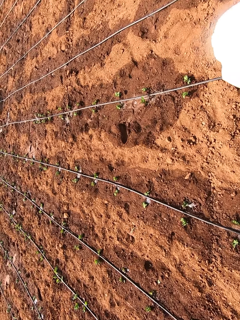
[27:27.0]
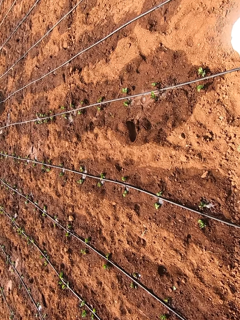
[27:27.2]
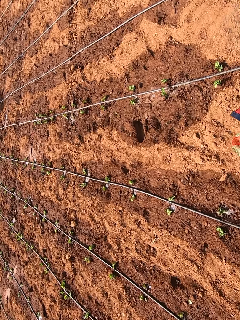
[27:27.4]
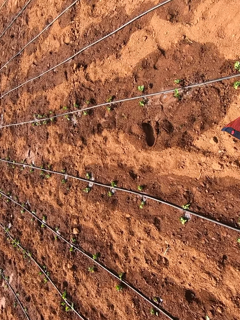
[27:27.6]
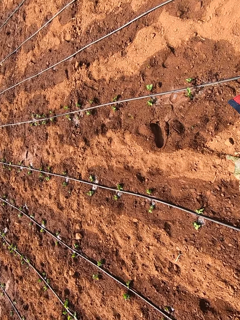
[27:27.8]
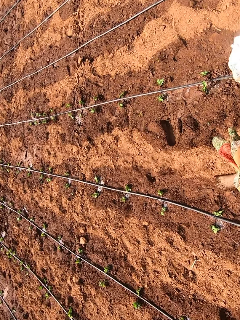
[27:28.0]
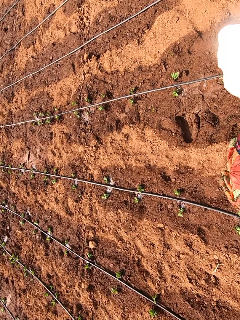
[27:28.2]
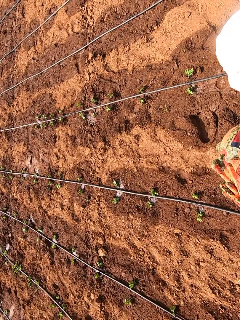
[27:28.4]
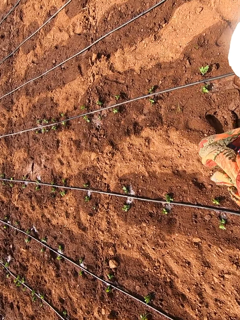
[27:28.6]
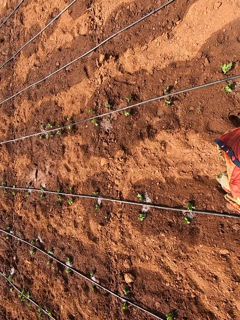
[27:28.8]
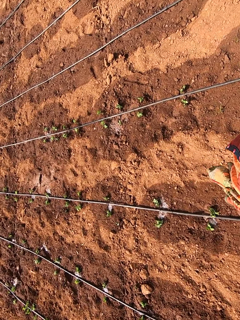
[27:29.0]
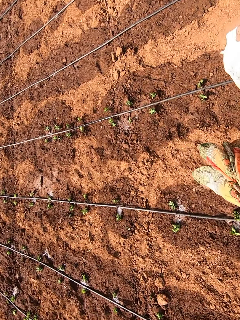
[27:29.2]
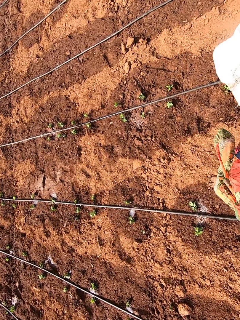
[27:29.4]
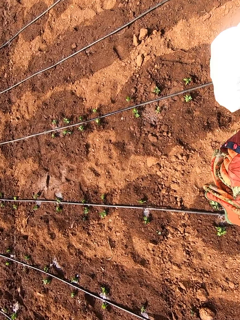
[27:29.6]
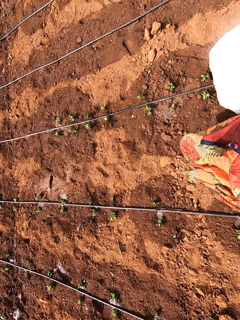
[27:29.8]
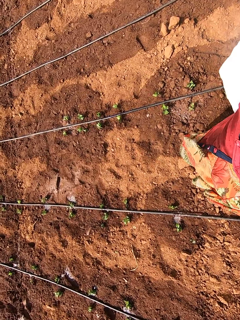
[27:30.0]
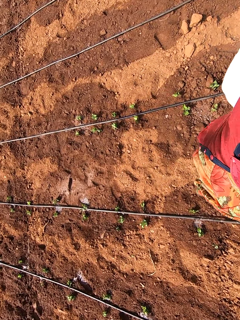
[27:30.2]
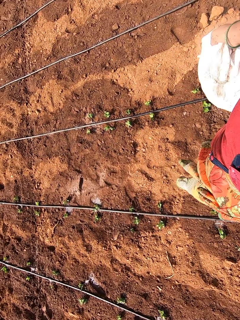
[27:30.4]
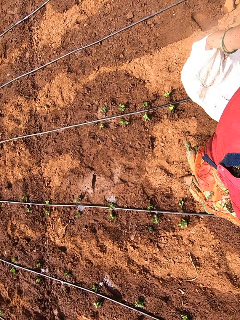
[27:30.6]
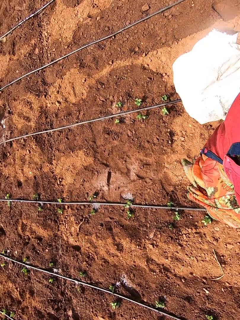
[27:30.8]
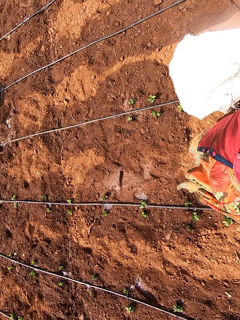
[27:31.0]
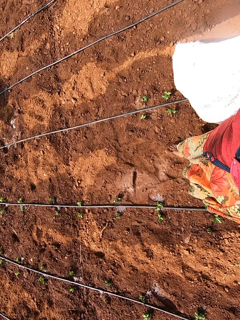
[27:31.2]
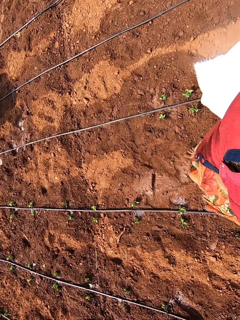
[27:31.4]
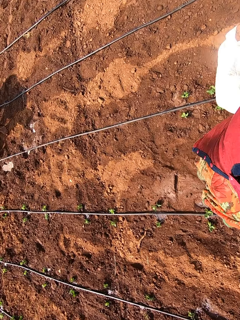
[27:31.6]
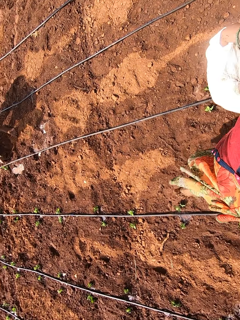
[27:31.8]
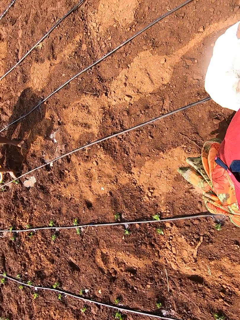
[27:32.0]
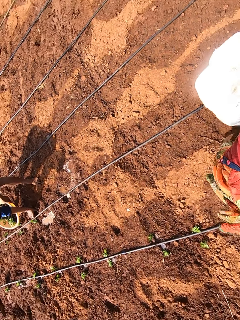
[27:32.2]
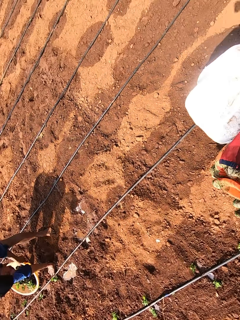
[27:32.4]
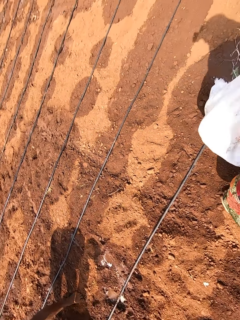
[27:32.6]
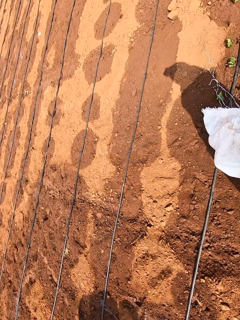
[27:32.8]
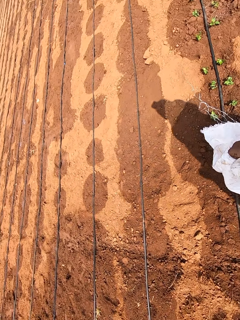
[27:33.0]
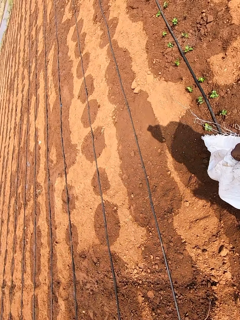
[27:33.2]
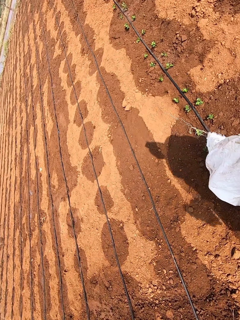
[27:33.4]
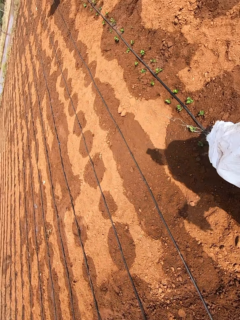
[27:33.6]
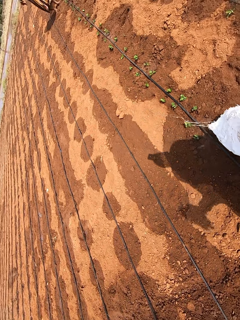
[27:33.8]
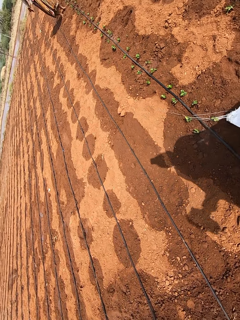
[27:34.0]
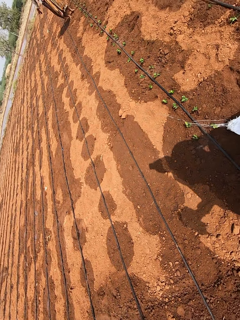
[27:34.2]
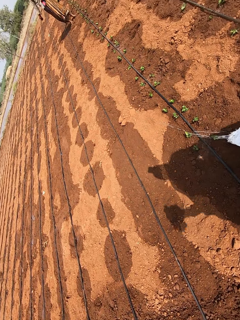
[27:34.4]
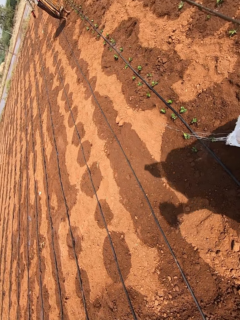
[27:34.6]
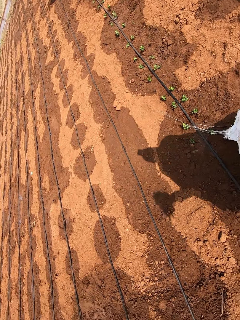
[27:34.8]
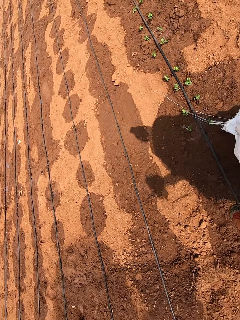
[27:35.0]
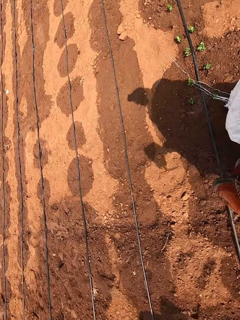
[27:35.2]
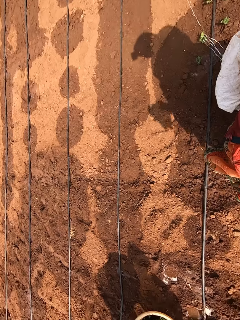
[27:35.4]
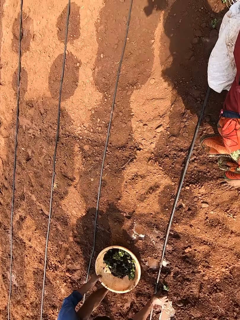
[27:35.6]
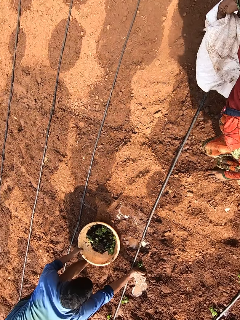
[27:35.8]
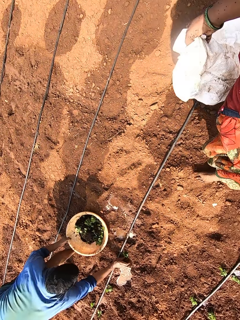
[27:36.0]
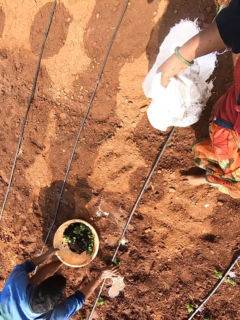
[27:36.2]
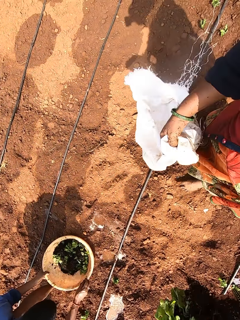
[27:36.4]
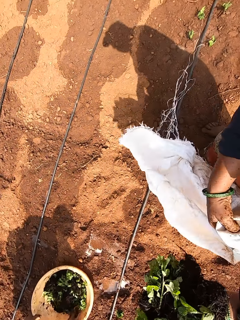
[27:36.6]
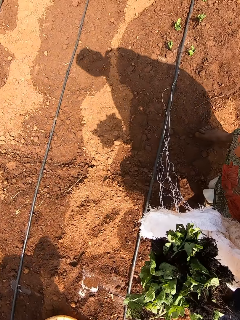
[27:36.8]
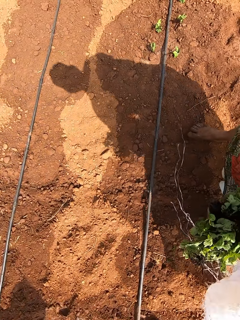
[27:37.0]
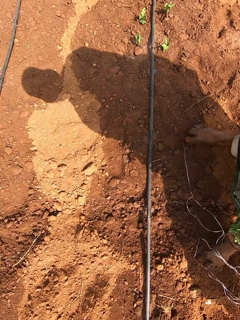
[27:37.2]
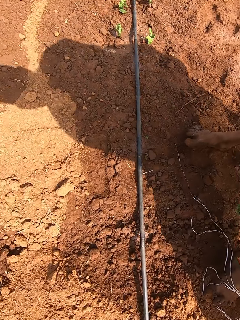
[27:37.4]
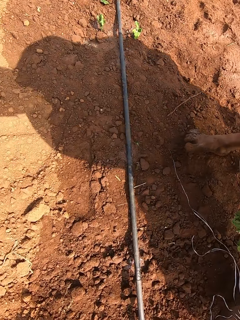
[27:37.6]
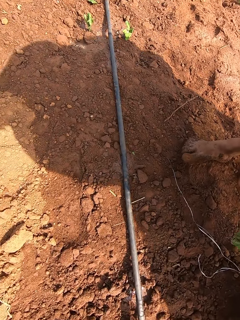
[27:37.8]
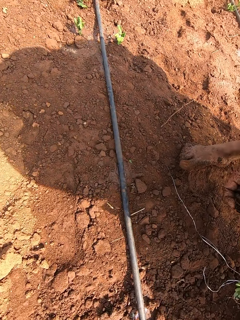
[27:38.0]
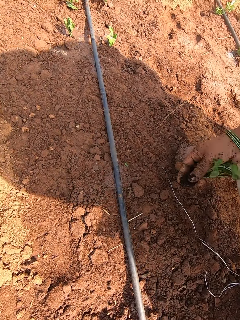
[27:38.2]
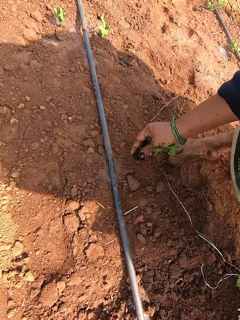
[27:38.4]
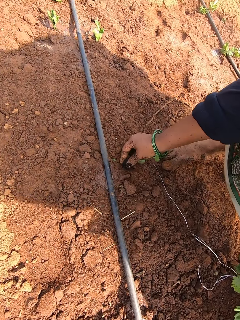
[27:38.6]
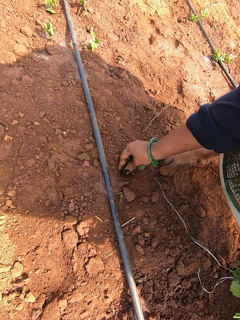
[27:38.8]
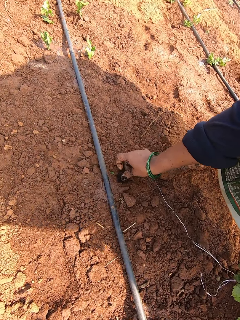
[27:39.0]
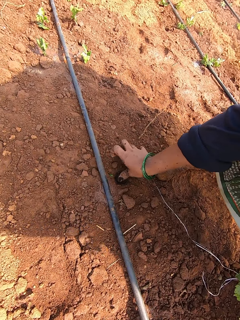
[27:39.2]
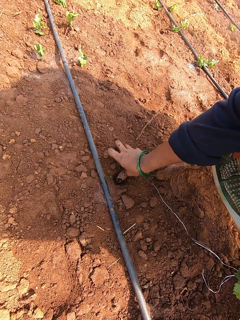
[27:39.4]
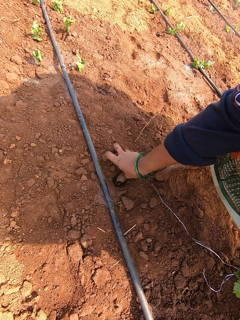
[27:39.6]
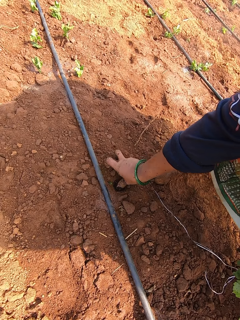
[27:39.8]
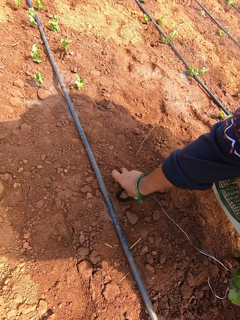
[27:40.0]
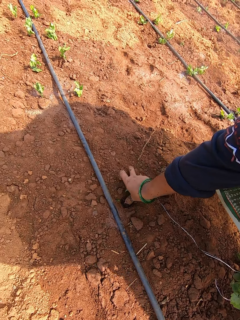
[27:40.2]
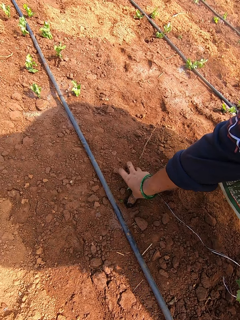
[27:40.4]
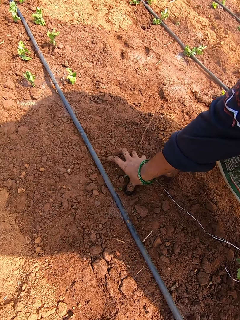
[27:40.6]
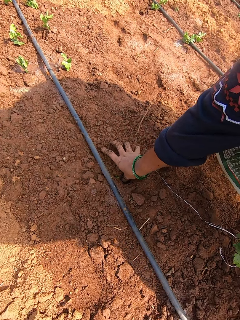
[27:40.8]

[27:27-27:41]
A woman interacts with the camera wearer. A man interacts with the camera wearer. The woman interacts with the camera wearer. The man holds a bowl on the ground with his left hand and plants a seedling on the ground with his left hand. The camera wearer passes the sack from her right hand to her left hand. The man interacts with the camera wearer. The camera wearer holds a seedling with her right hand. She plants the seedling on the ground with her right hand.

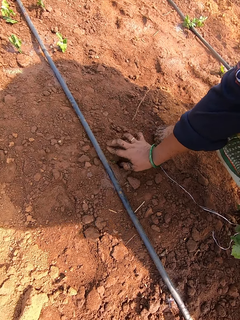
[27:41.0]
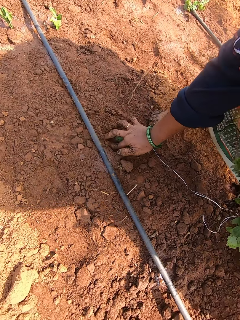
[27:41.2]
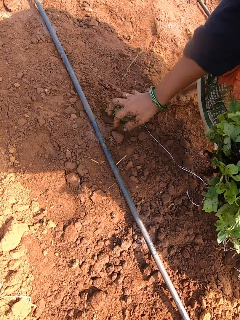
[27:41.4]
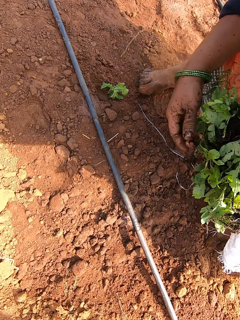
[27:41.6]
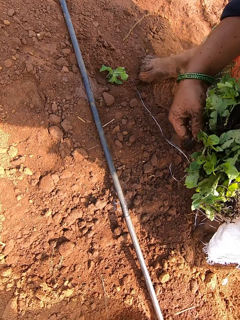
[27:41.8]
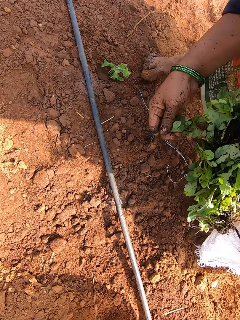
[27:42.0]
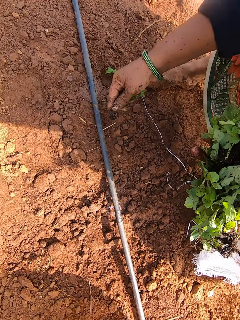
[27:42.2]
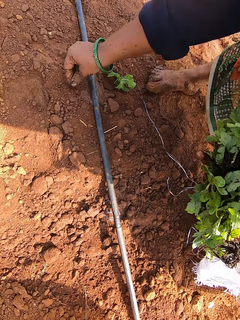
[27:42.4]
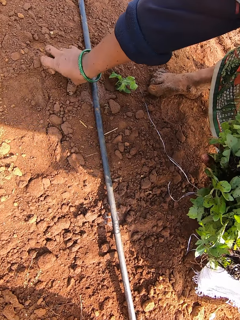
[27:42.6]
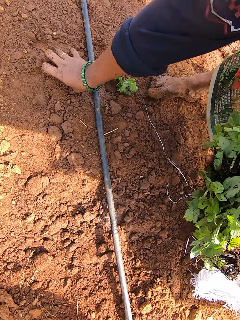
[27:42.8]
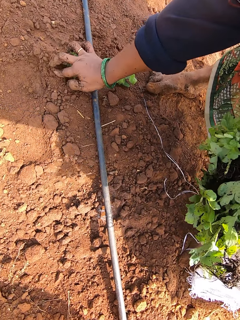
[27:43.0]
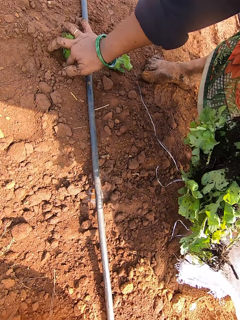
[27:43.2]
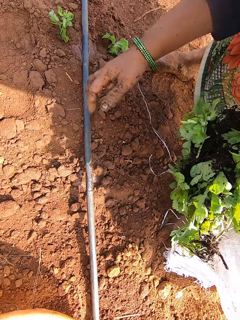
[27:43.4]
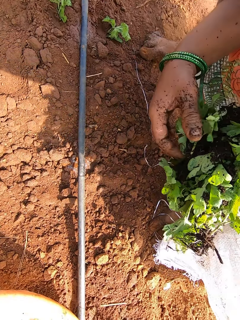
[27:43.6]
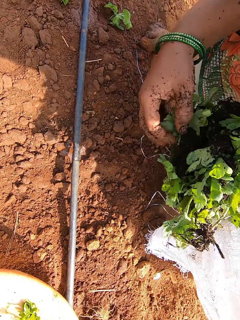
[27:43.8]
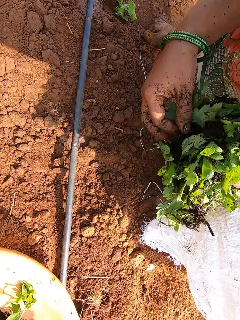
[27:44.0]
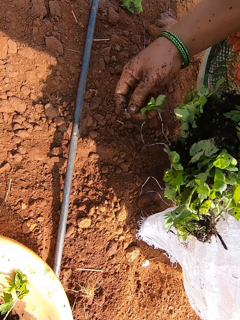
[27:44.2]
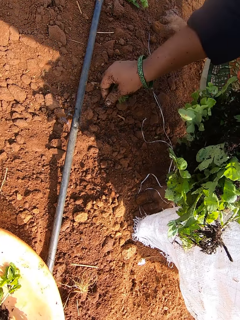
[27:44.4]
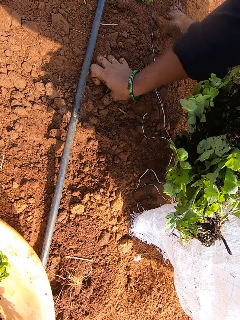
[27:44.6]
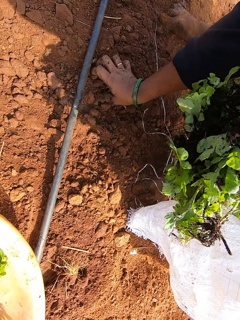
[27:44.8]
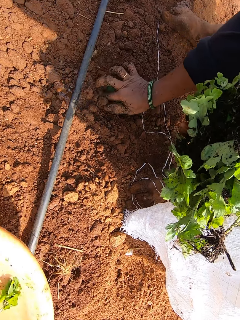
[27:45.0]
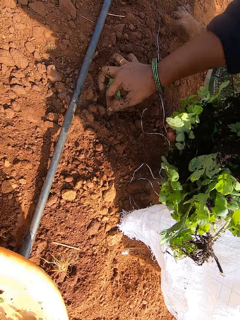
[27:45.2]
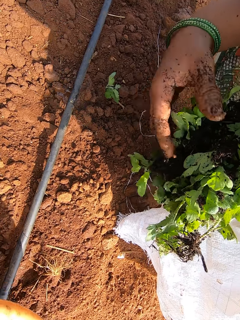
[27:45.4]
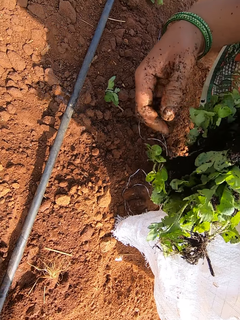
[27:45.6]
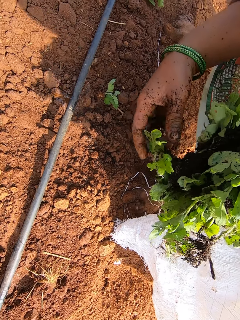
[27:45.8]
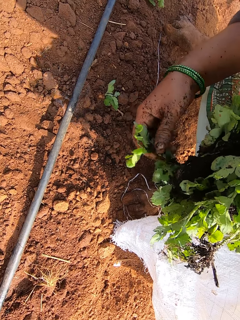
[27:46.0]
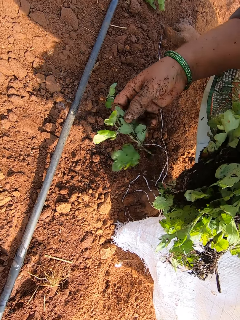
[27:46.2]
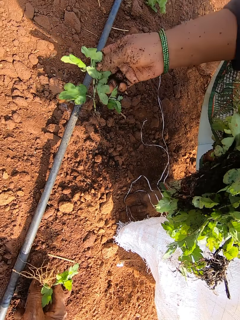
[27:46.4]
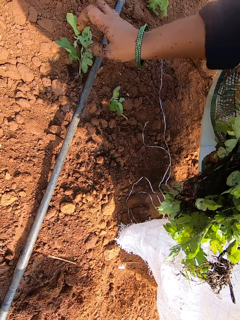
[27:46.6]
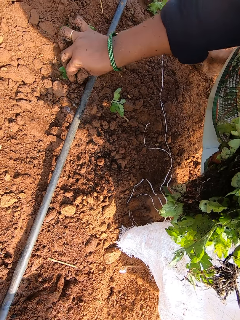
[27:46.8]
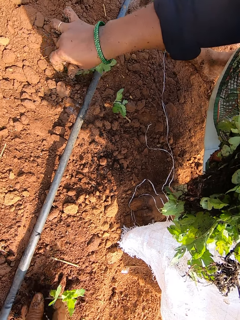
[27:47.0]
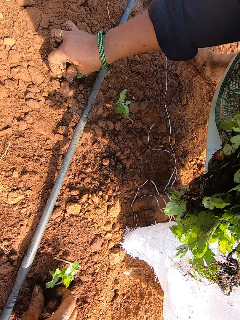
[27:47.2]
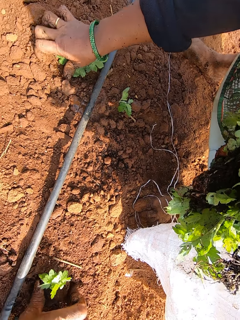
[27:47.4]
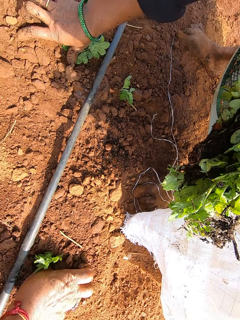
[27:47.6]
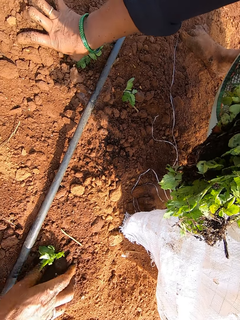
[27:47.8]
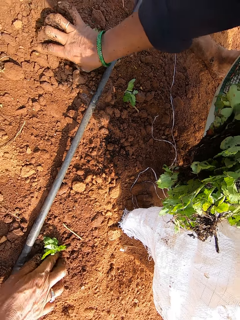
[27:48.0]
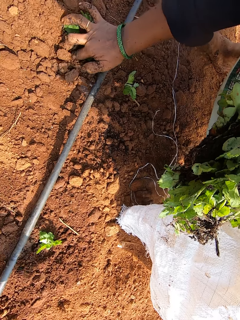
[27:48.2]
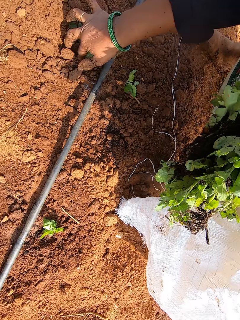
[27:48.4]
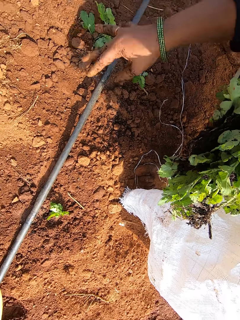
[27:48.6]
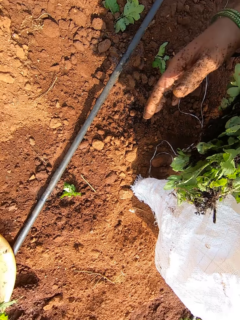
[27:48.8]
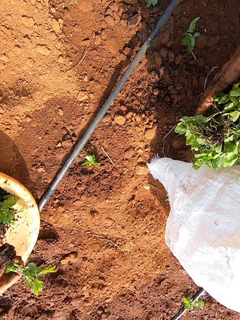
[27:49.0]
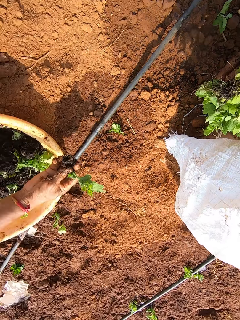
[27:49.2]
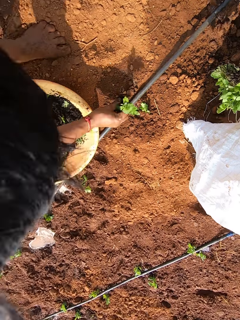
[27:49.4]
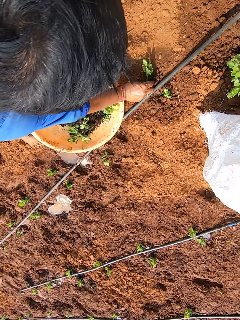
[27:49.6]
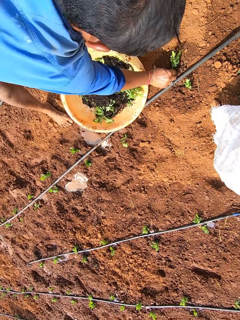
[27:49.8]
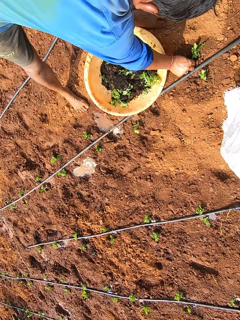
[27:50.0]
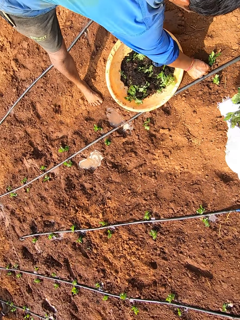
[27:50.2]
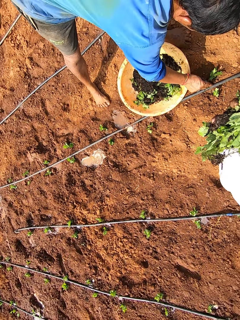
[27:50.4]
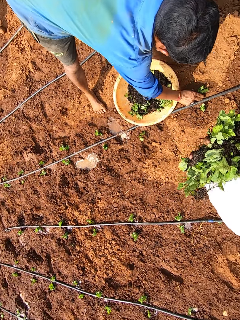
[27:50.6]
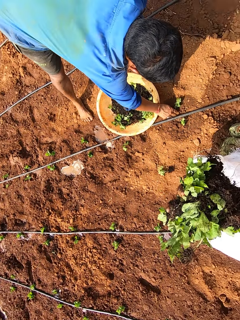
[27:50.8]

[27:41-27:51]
The camera wearer picks a seedling from her left hand with her right hand. She plants the seedling on the ground with her right hand. She picks a seedling from her left hand with her right hand. She plants the seedling on the ground with her right hand. A man picks the bowl from the ground with his left hand and interacts with the camera wearer. The camera wearer holds a seedling on her left hand with her right hand. She picks a seedling from her left hand with her right hand. The man holds a seedling with his right hand. The camera wearer plants the seedling on the ground with her right hand. The man plants the seedling on the ground with his right hand. The camera wearer holds the seedlings with both hands. The man picks a seedling from the bowl on the ground with his right hand and plants the seedling on the ground with his right hand. The camera wearer holds the seedlings with her left hand.
